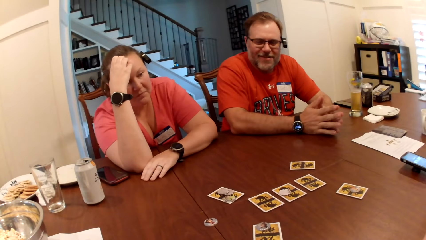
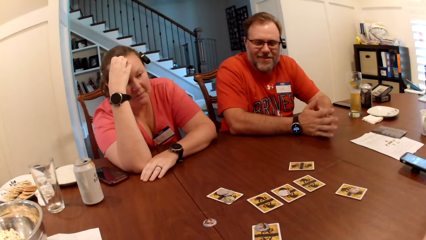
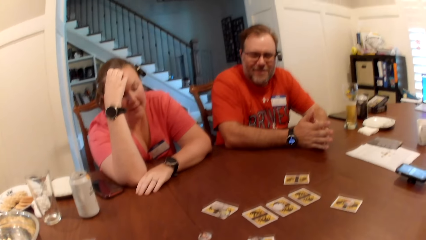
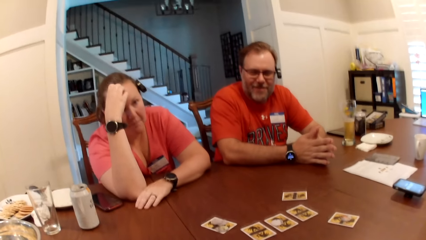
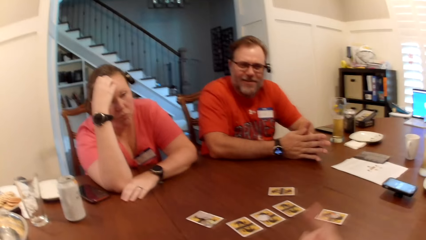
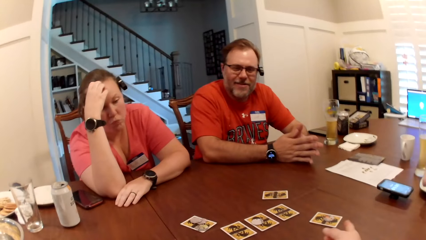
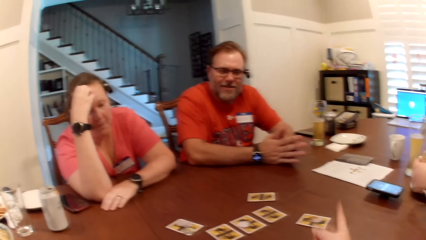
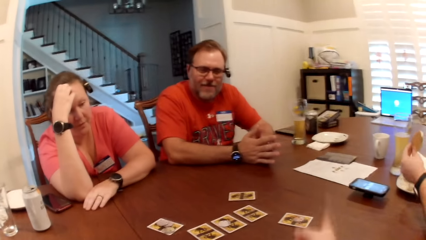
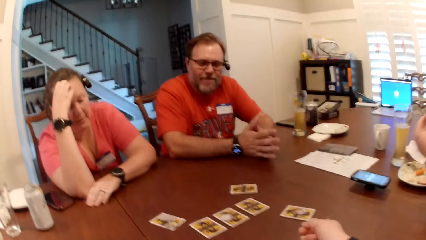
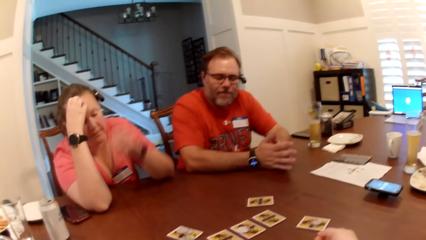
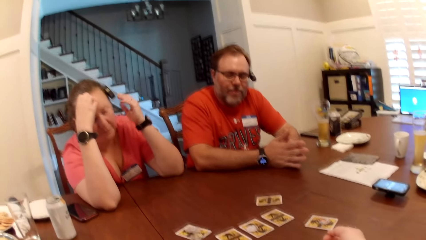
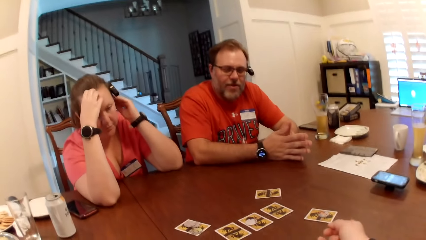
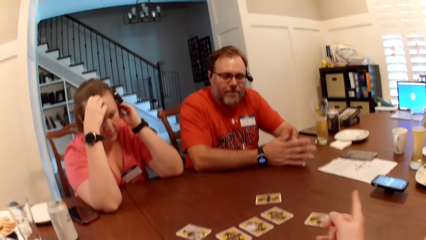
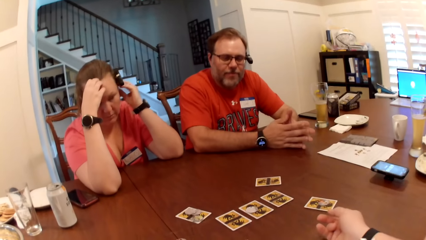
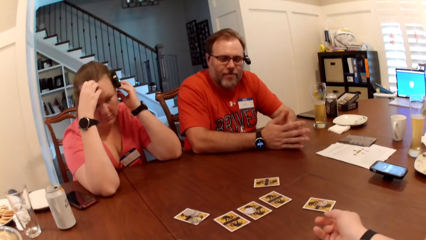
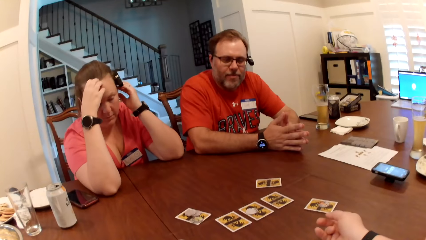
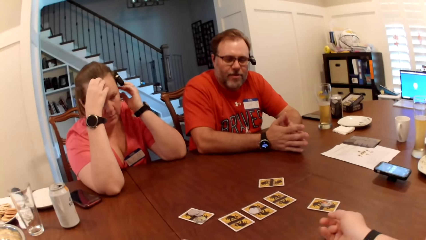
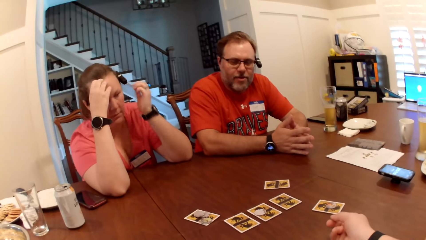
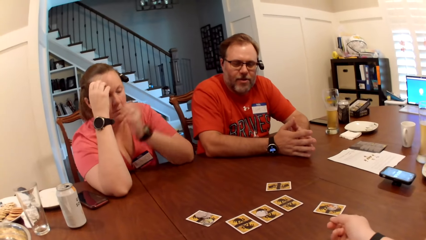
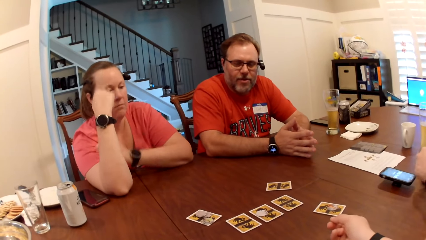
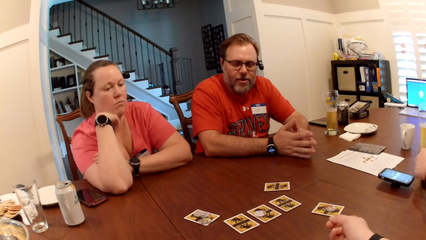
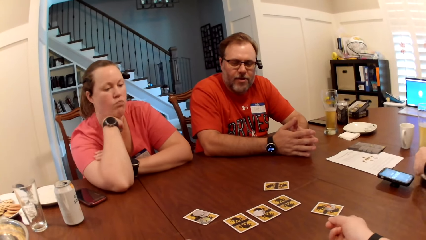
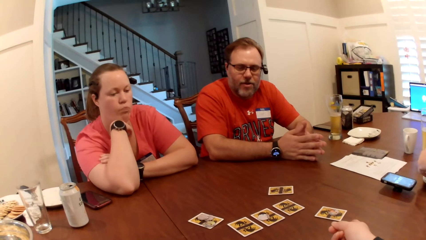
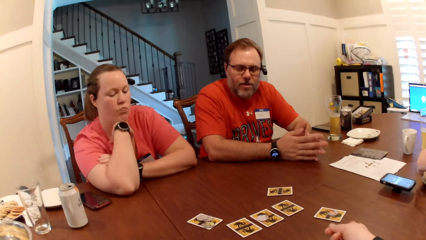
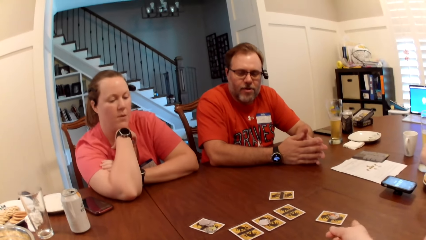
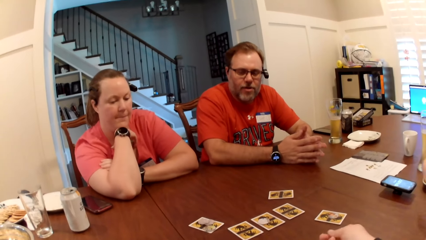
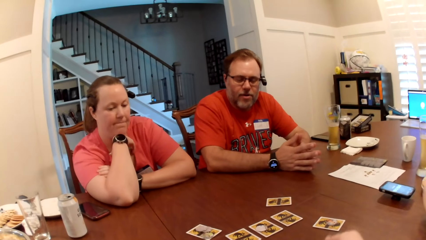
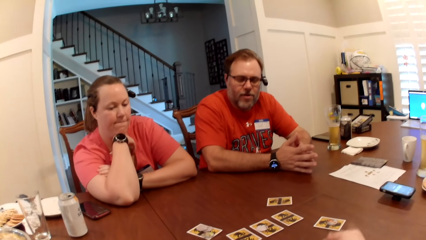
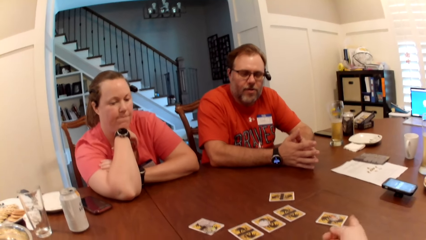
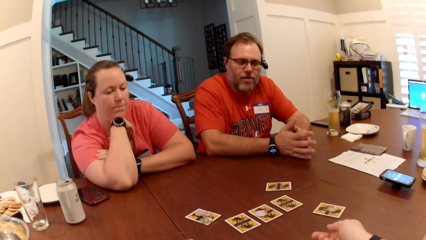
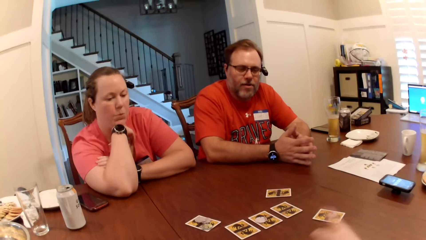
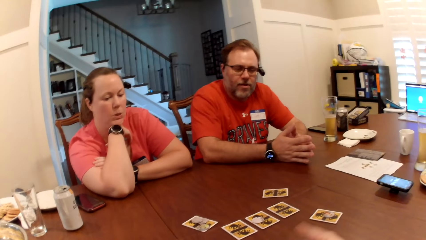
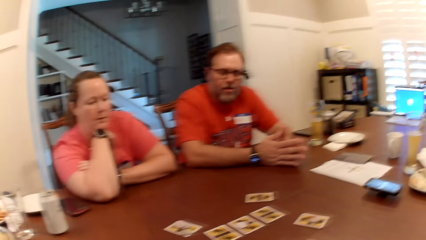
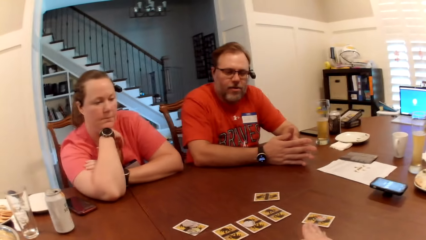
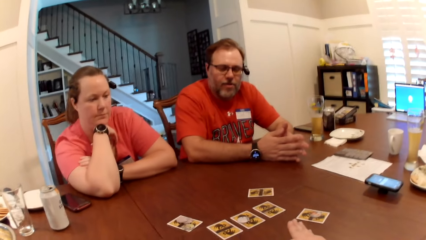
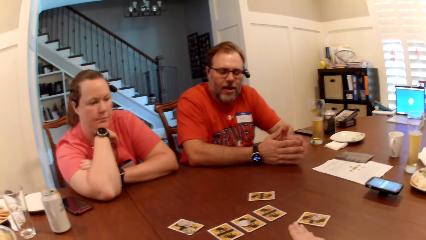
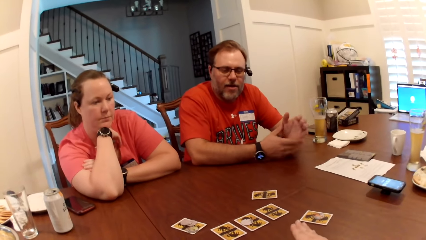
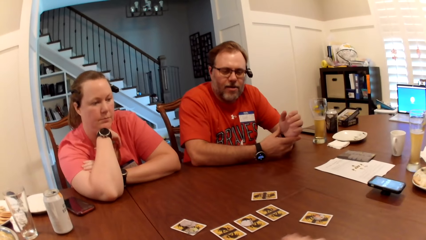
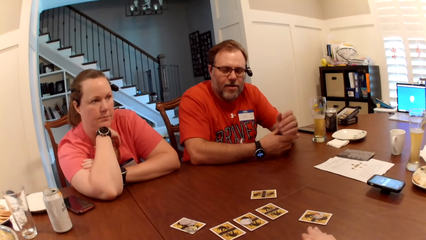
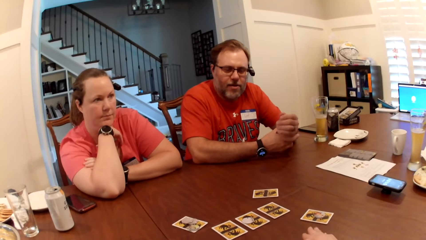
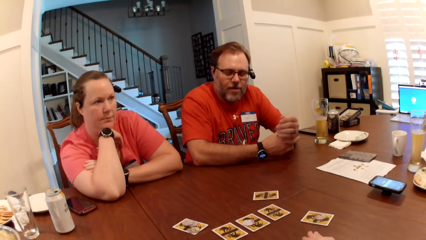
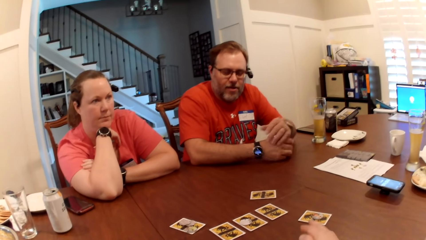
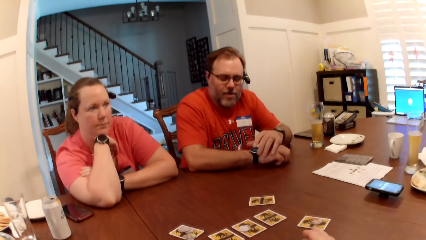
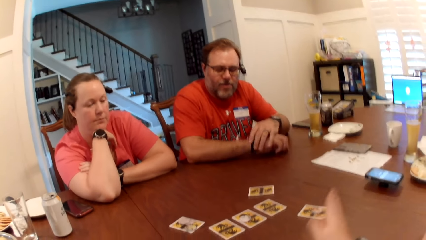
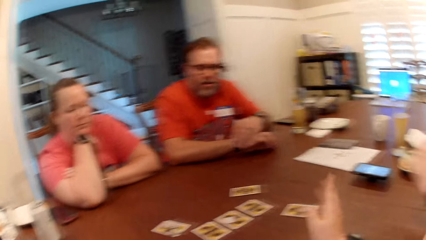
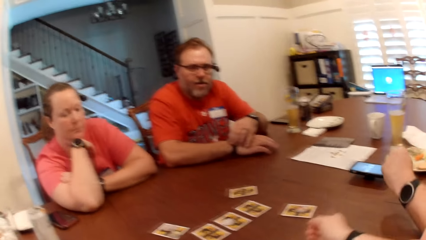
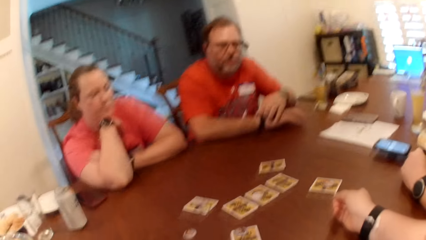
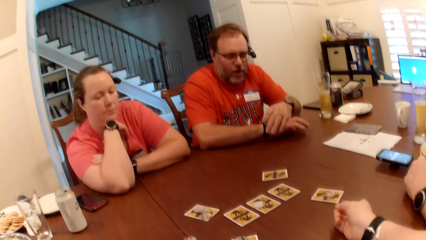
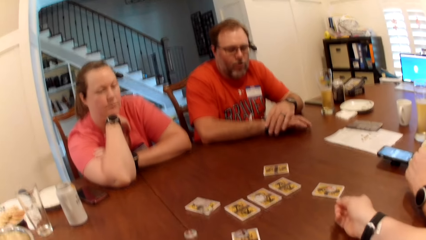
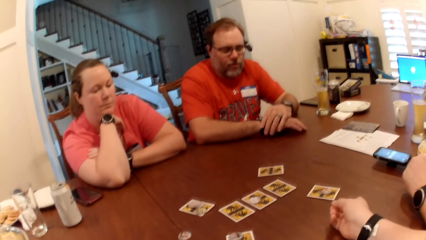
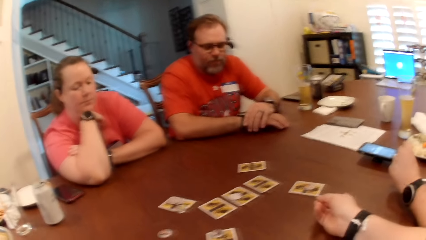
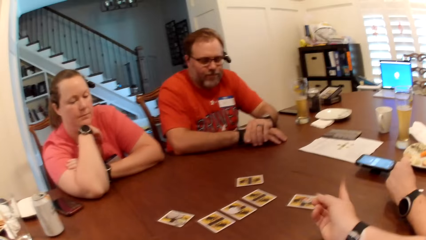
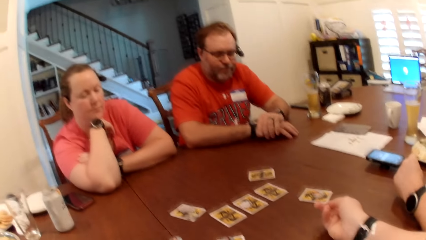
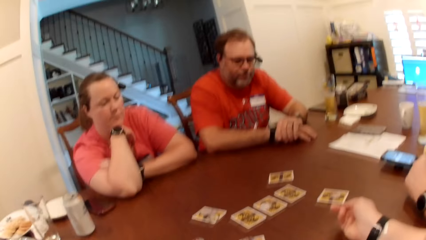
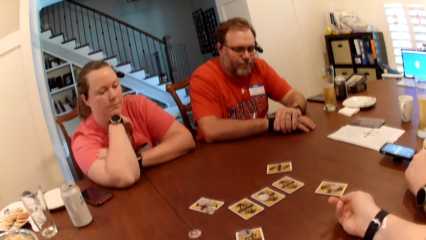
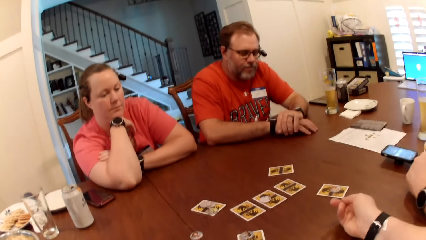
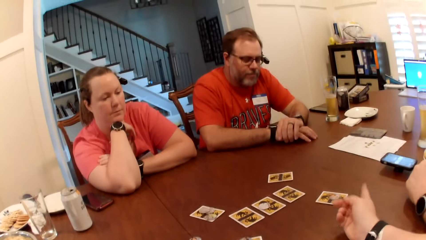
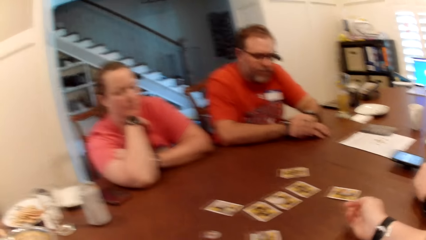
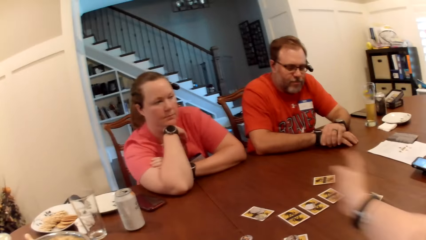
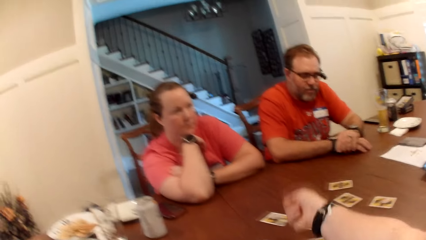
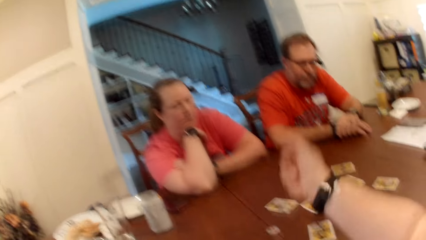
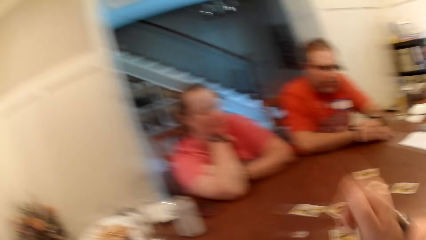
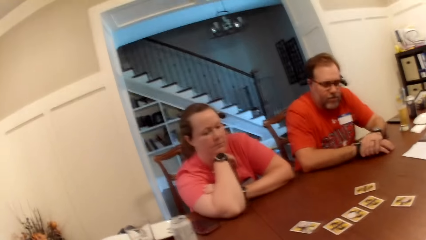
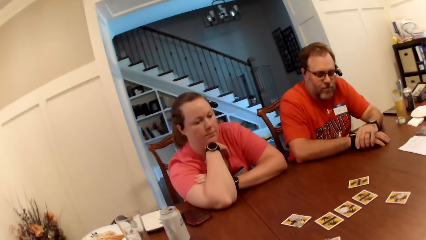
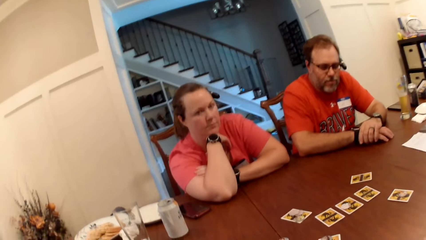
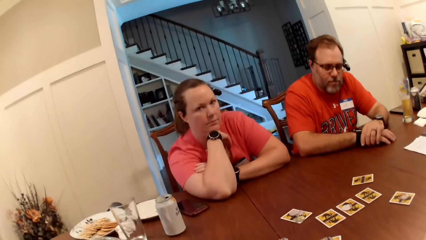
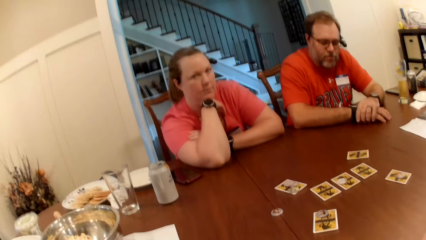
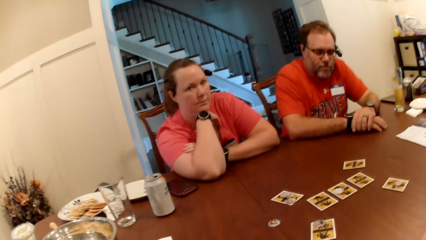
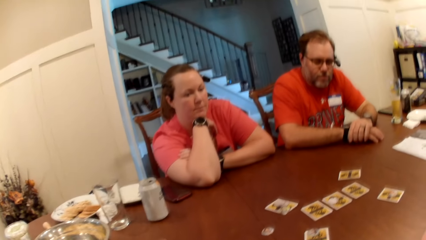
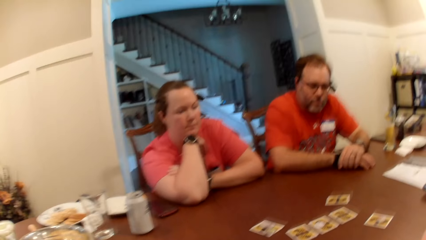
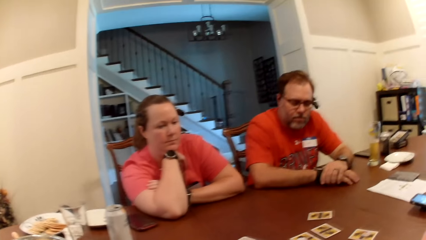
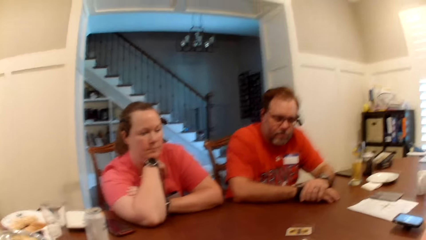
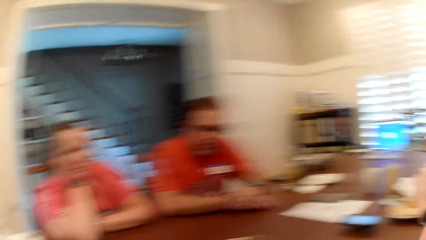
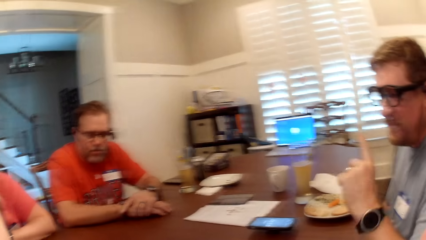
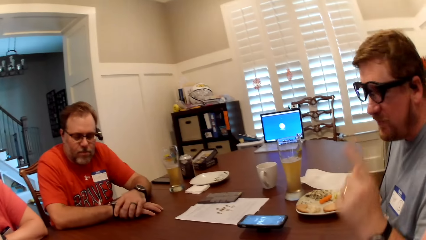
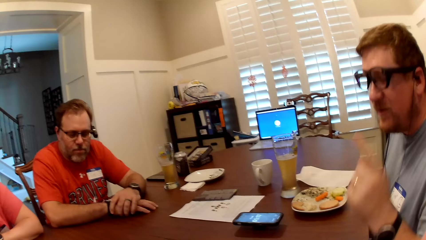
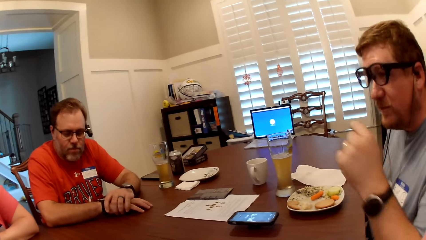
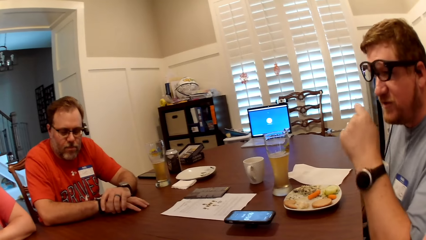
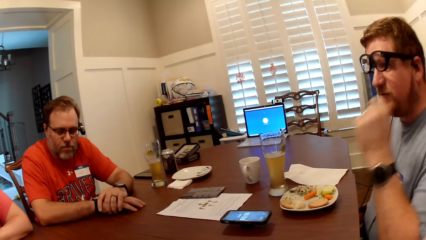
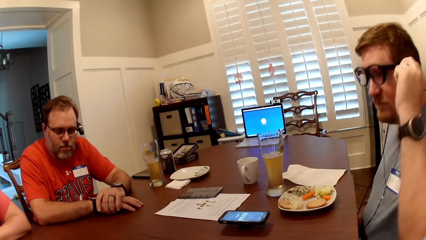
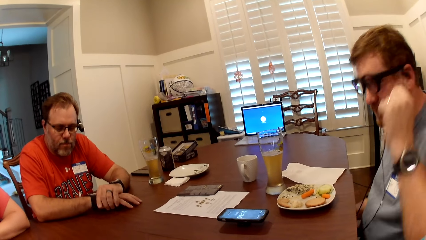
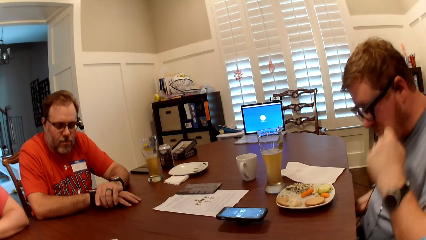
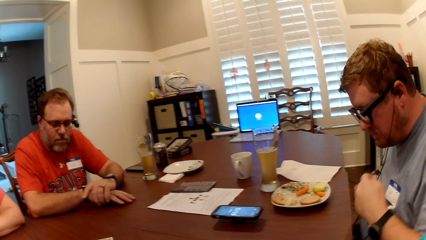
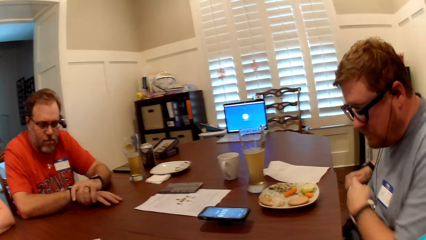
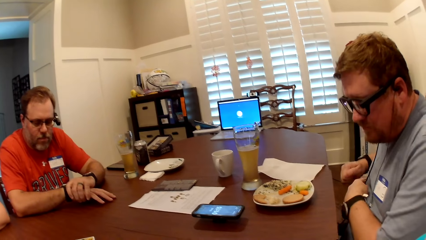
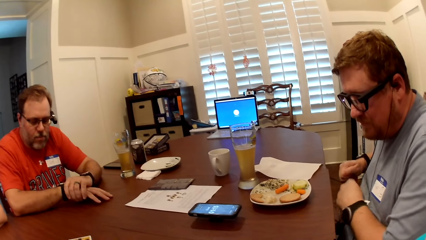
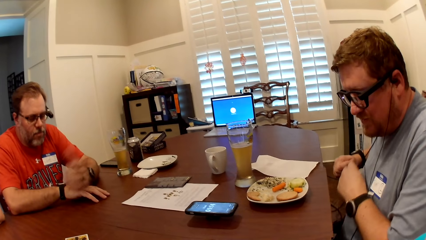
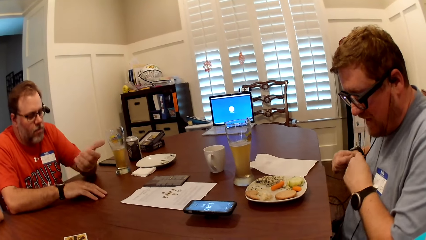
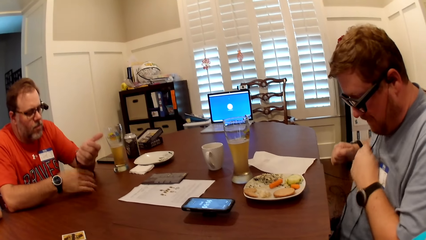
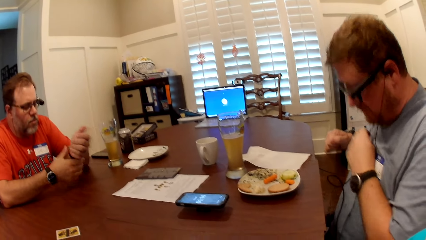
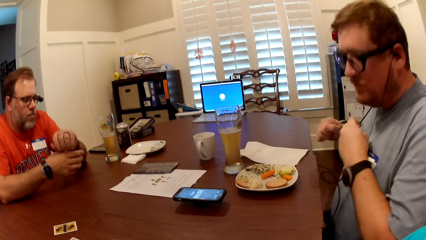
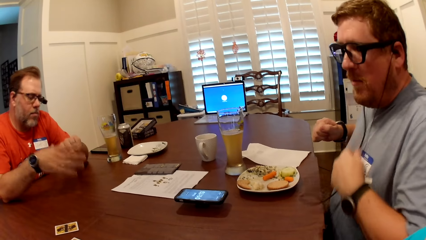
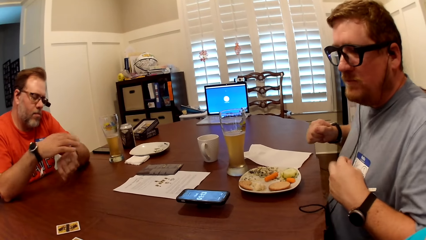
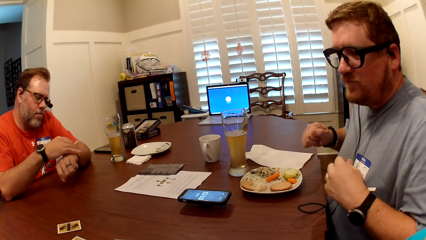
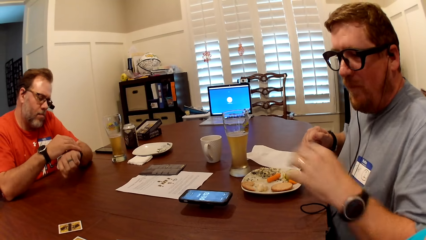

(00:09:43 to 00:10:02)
The camera wearer makes gestures with her right hand. A man takes a snack from the plate on the table with his left hand. A woman itches her head with her left hand. A person makes the watch. The camera wearer moves the hand. The man makes gestures with his left hand and pulls the strap of his eyeglasses with his left hand.
